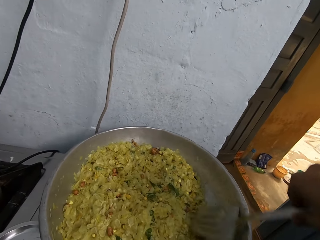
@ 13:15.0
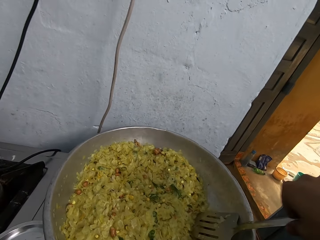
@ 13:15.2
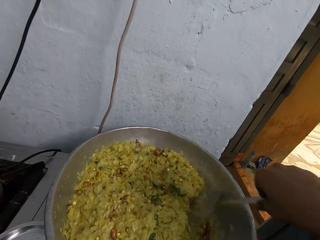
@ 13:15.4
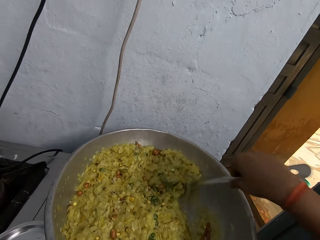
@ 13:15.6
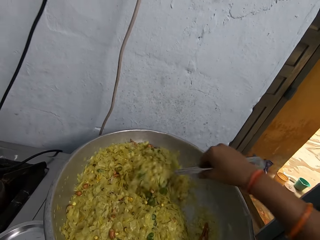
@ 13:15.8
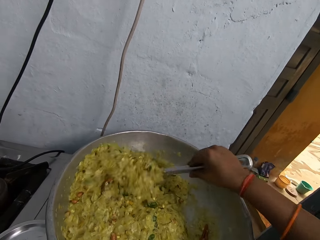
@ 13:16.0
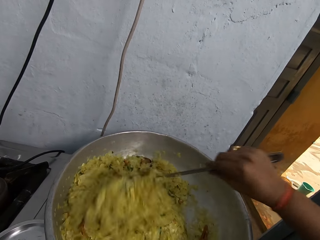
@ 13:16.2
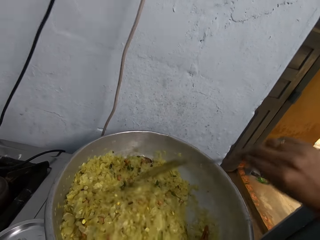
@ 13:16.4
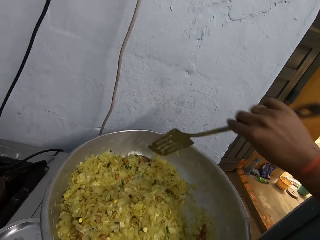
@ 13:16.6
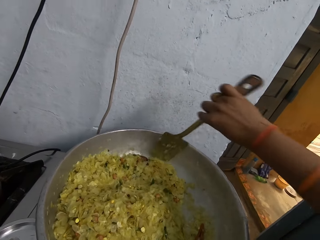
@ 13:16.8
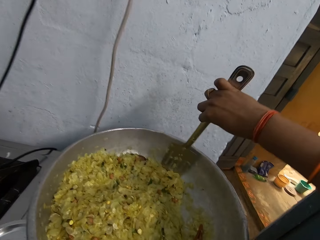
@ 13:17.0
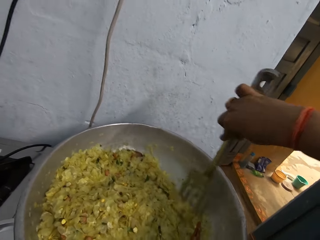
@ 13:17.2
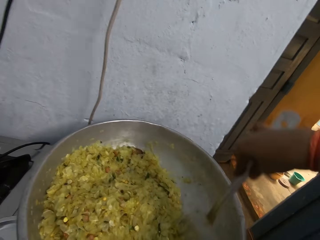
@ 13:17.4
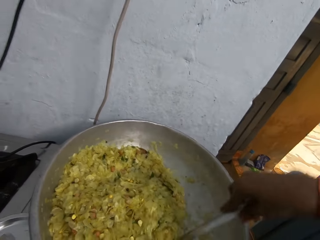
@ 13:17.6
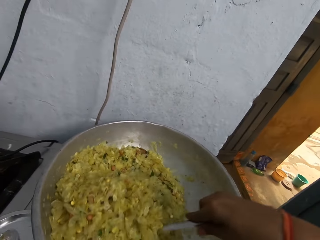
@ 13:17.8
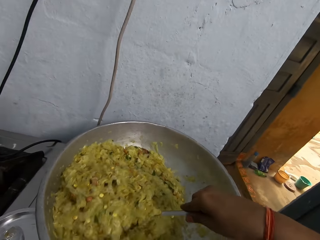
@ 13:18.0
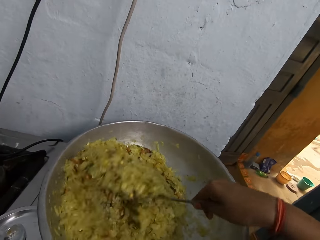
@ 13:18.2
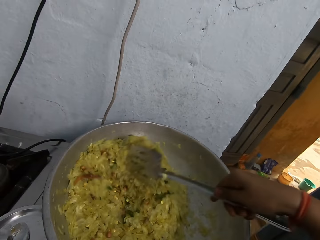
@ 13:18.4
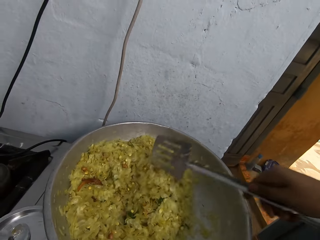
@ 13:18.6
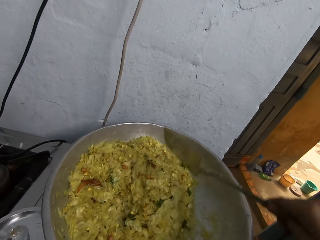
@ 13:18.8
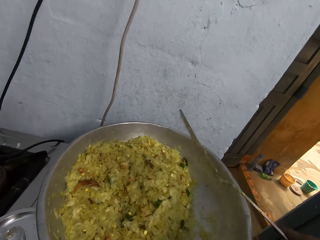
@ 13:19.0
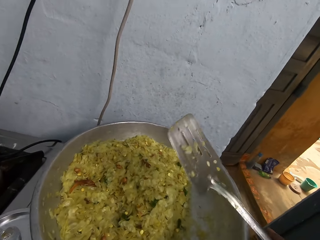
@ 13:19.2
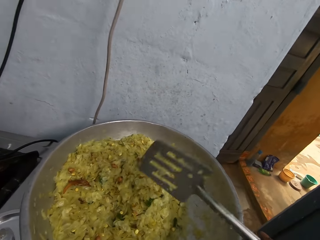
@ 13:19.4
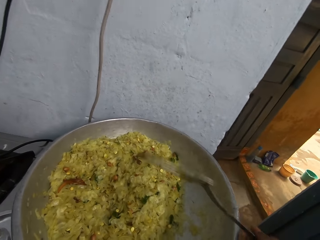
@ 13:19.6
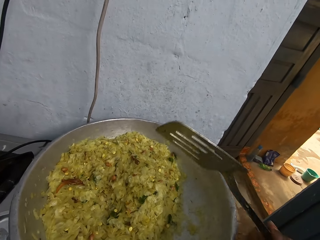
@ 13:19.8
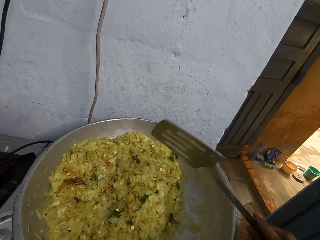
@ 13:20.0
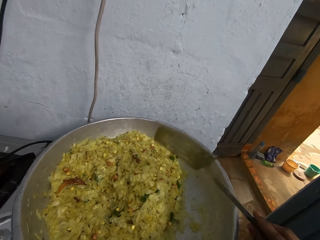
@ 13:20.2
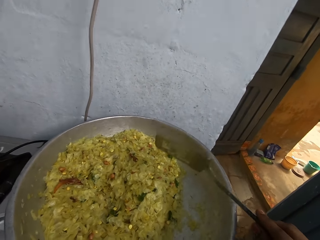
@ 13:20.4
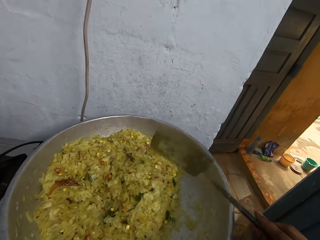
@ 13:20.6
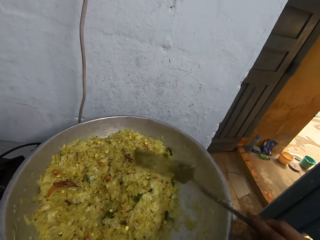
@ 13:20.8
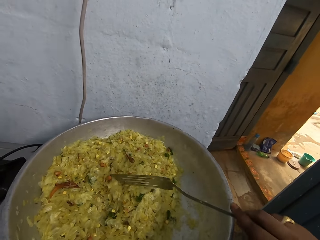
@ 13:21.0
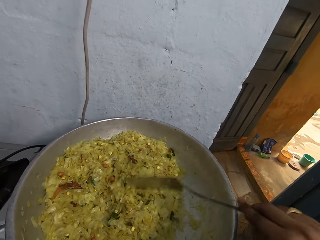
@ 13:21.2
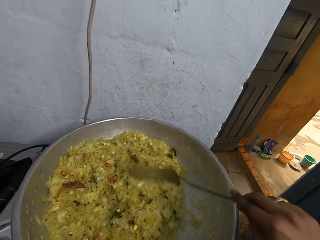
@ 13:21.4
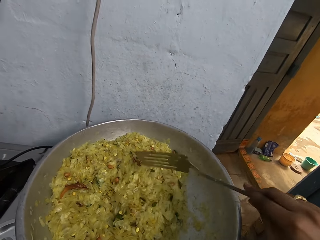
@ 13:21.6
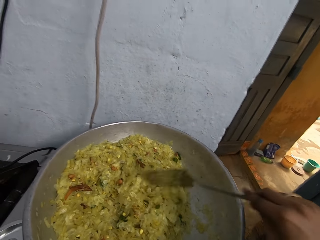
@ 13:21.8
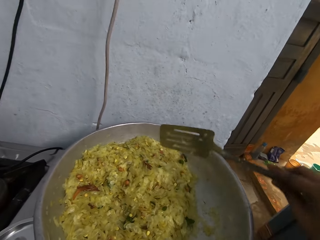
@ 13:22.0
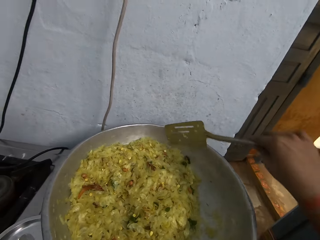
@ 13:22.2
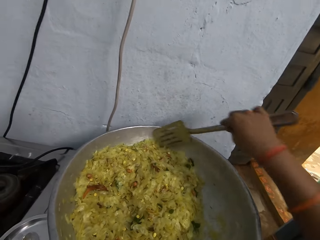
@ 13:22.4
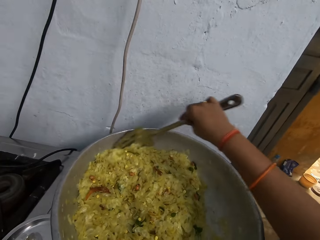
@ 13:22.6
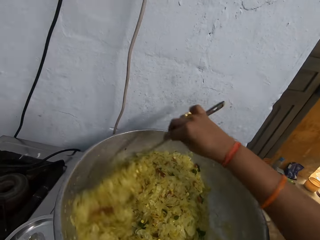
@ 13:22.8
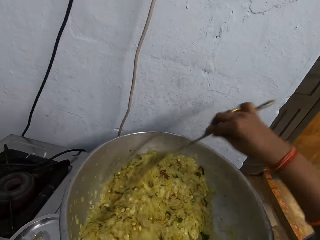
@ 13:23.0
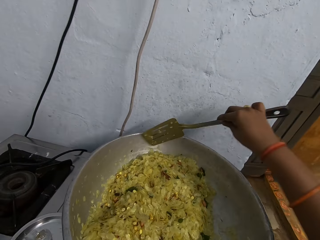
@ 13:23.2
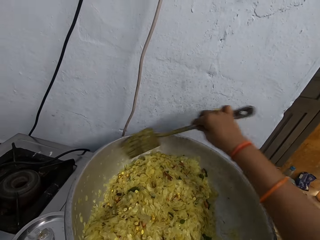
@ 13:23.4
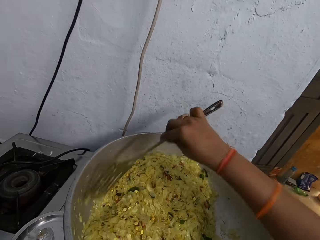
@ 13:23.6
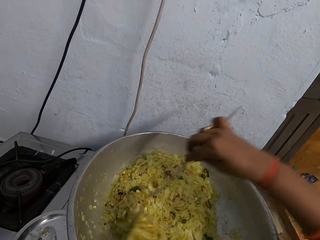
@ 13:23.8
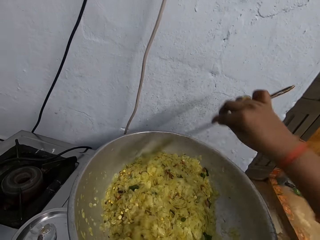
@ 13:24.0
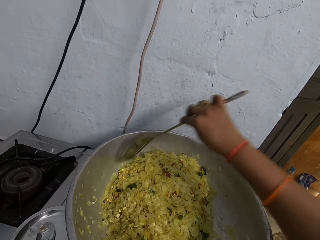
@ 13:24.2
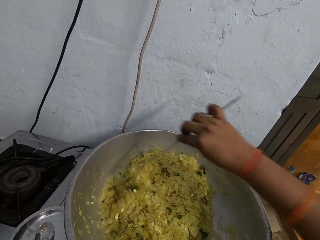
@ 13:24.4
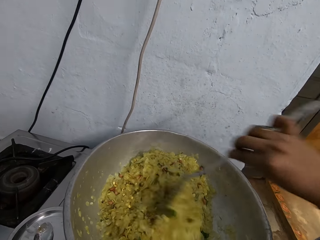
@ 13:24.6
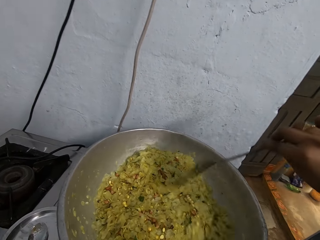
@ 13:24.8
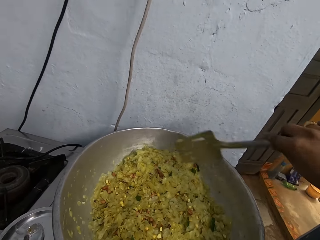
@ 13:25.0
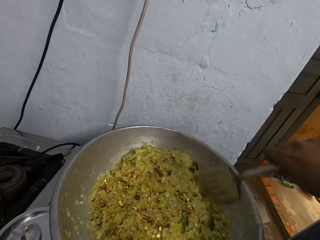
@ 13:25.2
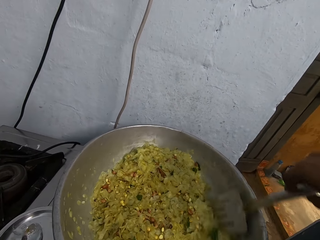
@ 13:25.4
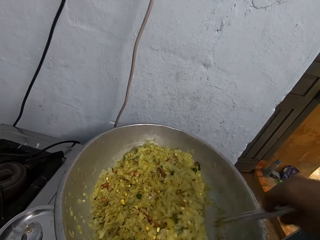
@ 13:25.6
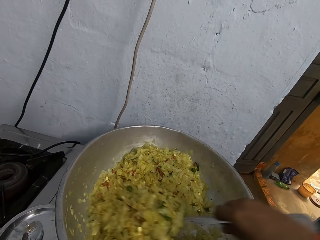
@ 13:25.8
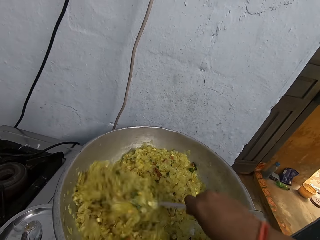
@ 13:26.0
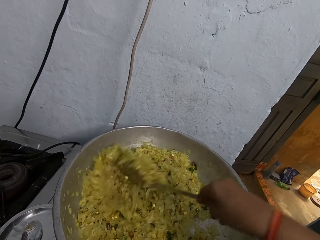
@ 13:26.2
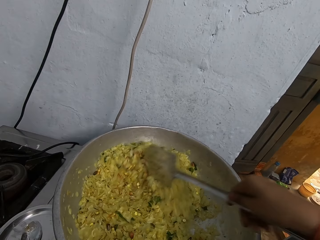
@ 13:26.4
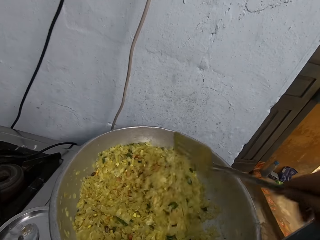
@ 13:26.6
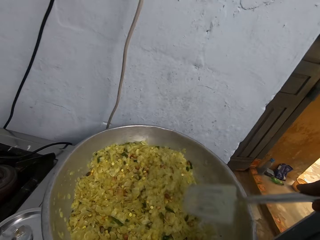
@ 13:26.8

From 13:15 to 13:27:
The camera wearer shakes the steel spatula in her right hand. She chops the vegetables in the pot on the cooker with the steel spatula in her right hand. She stirs the vegetables in the pot on the cooker with the steel spatula in her right hand.

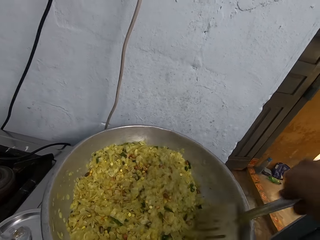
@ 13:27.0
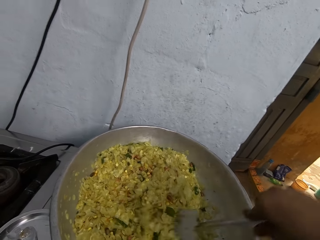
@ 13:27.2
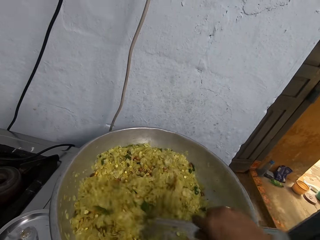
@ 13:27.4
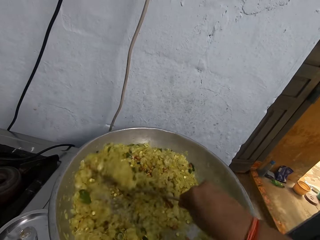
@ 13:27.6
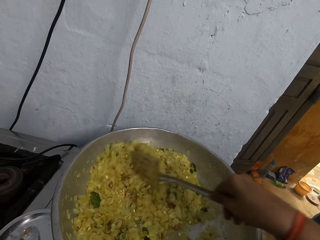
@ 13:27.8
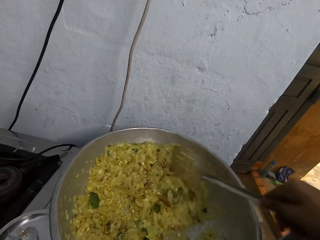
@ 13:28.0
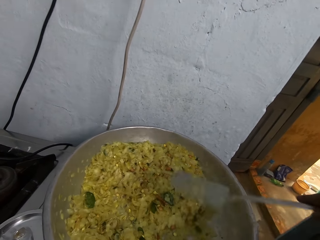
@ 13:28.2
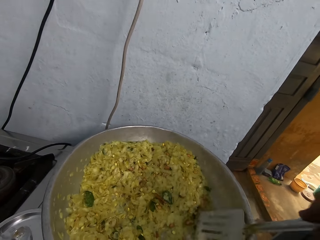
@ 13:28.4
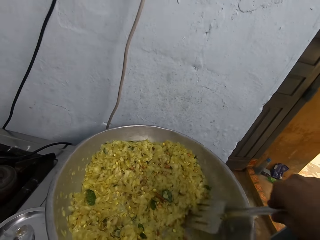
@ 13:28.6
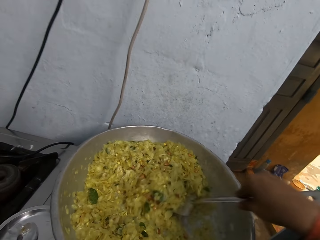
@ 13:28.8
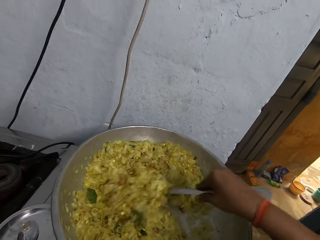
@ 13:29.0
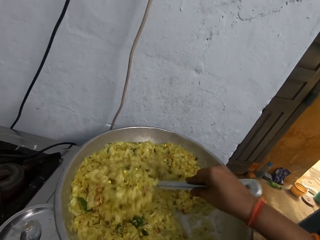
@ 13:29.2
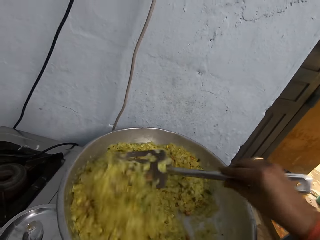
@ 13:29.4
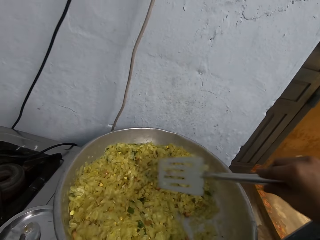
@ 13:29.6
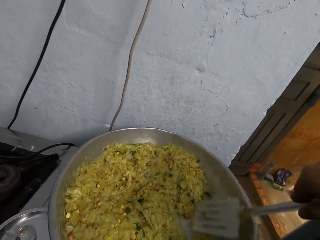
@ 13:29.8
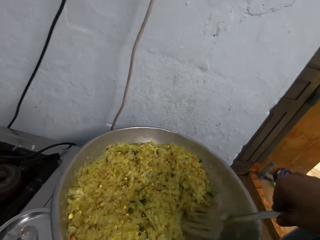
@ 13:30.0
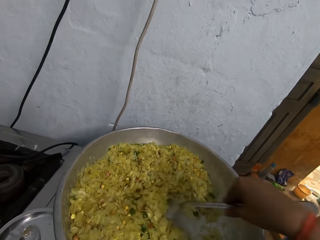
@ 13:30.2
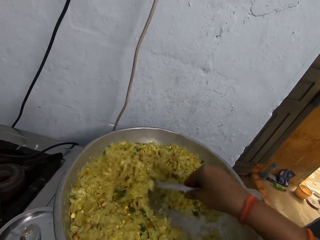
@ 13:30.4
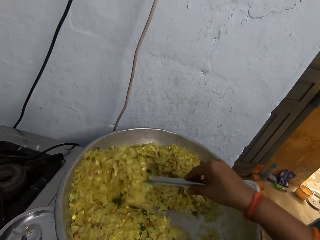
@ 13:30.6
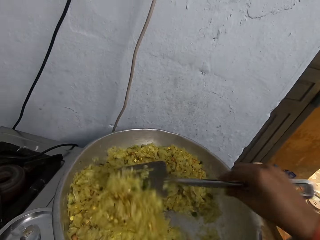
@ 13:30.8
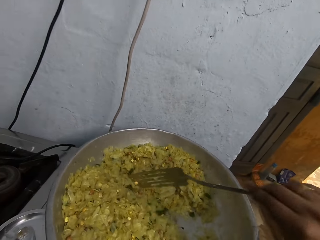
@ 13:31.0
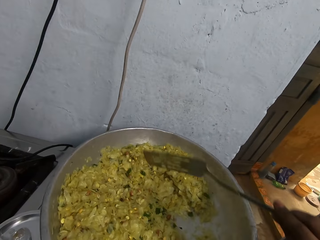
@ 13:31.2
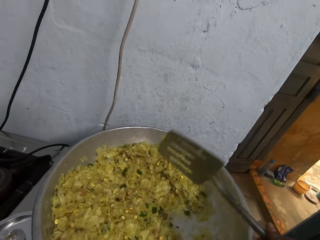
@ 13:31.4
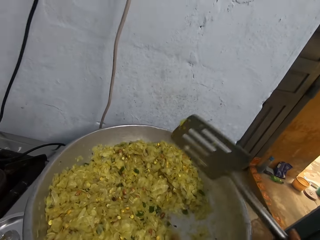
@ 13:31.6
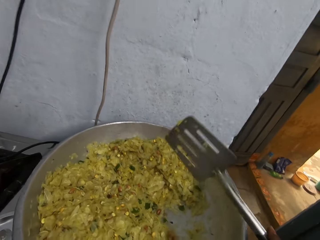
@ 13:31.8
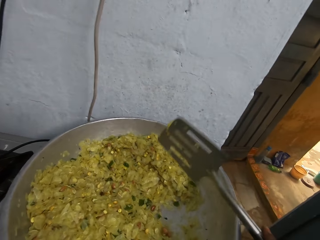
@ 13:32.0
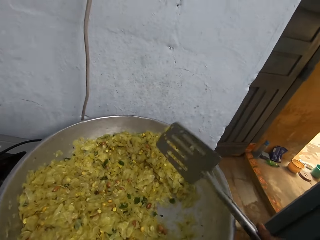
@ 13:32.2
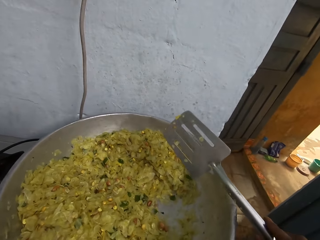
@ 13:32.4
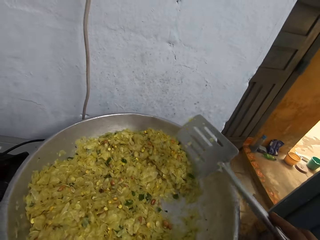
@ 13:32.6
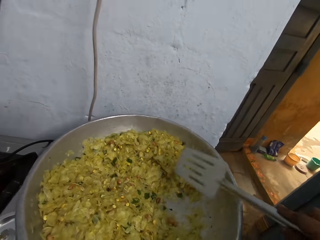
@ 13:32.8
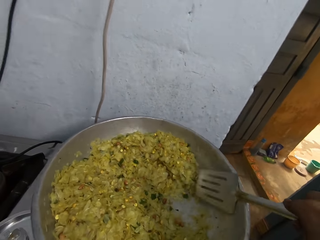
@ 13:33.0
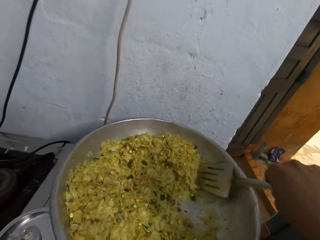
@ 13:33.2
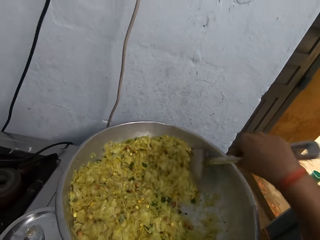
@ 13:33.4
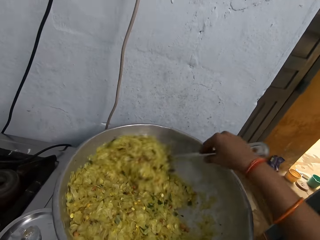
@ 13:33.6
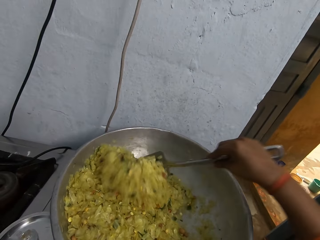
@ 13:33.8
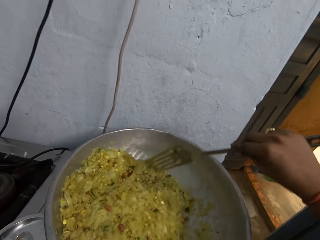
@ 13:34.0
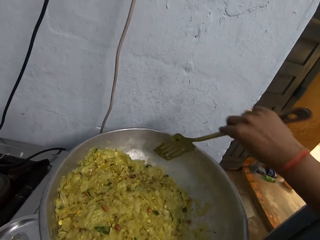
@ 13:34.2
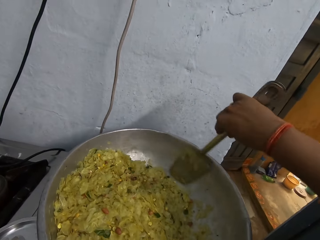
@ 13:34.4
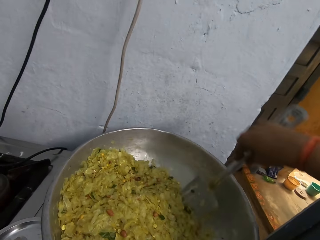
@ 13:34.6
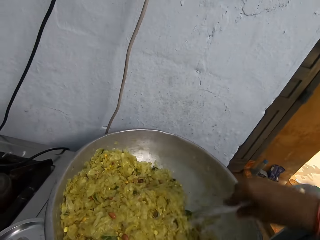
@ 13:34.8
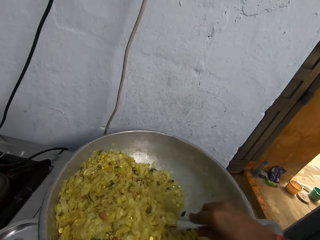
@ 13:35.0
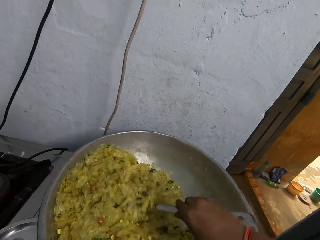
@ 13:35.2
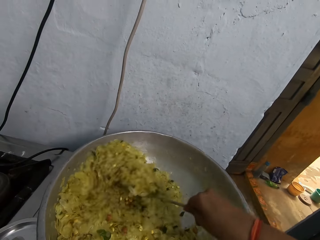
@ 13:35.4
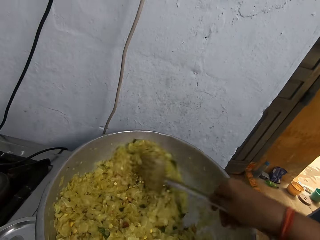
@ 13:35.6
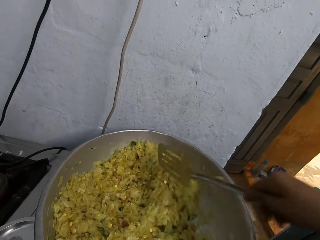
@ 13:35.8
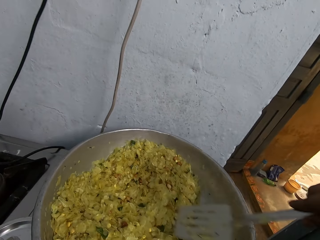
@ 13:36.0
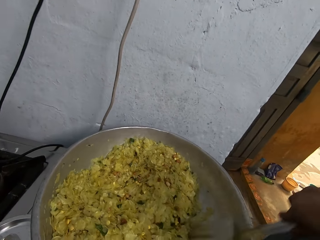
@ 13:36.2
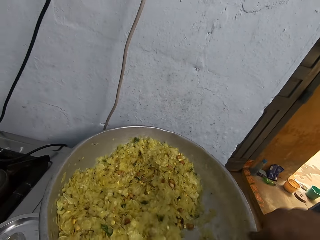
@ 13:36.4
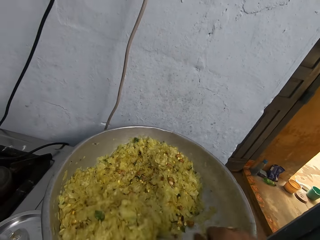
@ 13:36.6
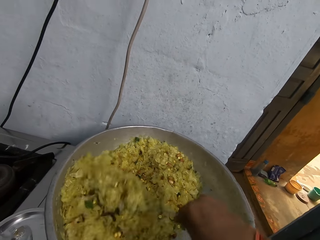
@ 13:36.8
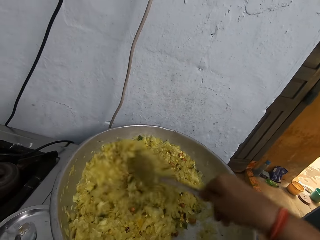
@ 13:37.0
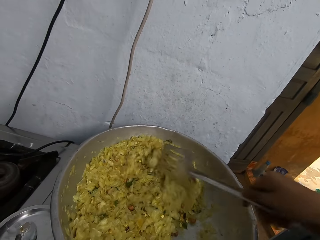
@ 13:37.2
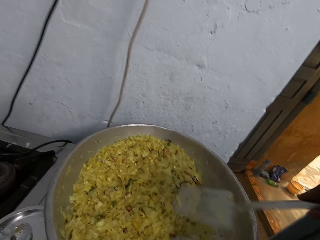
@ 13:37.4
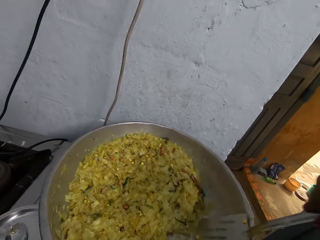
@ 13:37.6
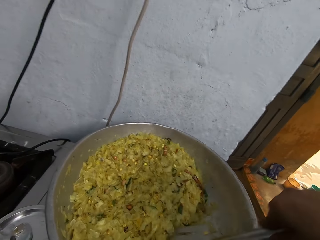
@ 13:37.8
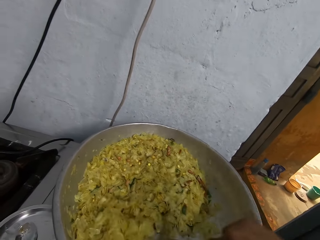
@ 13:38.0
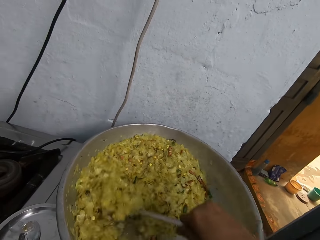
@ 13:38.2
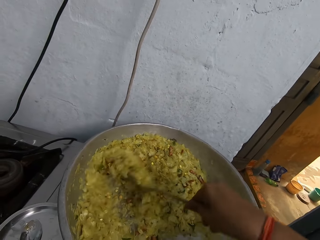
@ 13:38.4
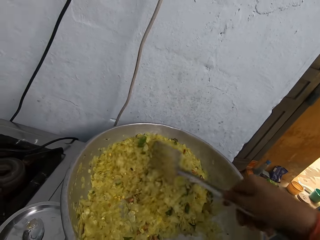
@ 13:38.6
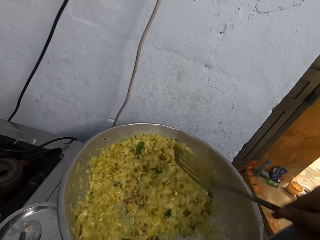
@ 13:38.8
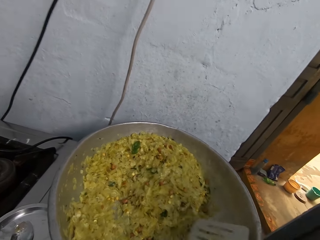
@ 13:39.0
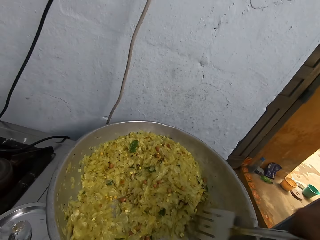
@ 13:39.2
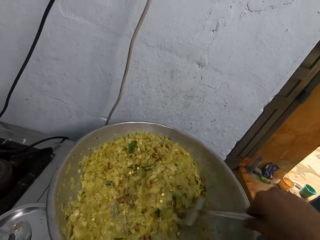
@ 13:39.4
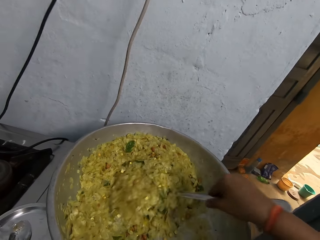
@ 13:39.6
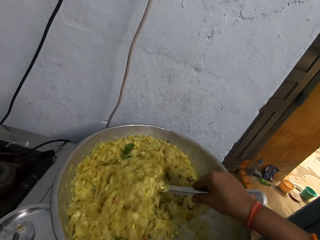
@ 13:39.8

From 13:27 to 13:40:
The camera wearer shakes the steel spatula in her right hand. She stirs the vegetables in the pot on the cooker with the steel spatula in her right hand.
